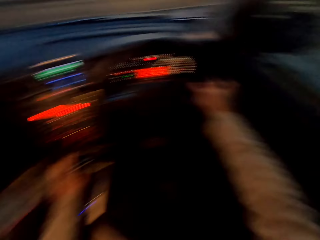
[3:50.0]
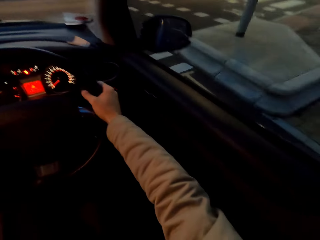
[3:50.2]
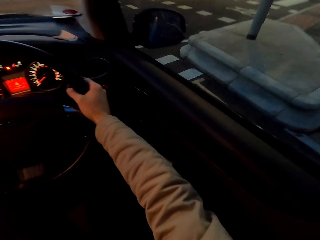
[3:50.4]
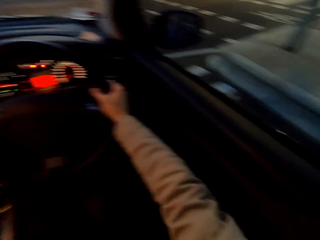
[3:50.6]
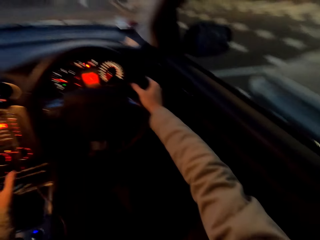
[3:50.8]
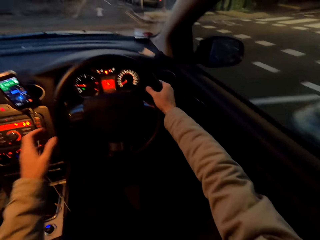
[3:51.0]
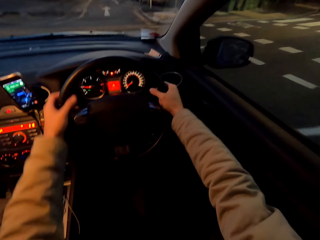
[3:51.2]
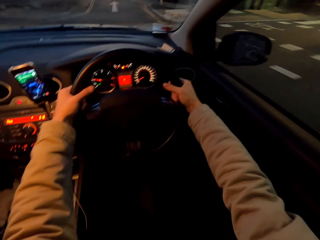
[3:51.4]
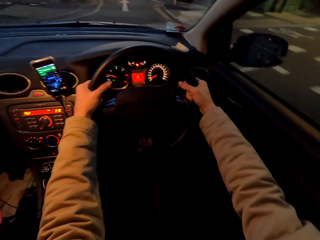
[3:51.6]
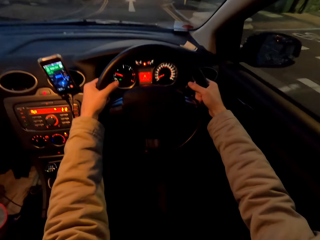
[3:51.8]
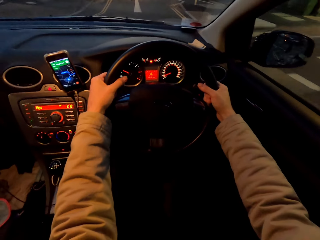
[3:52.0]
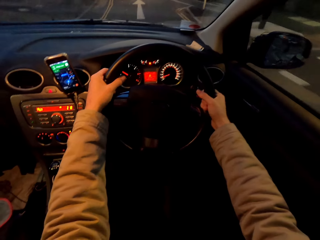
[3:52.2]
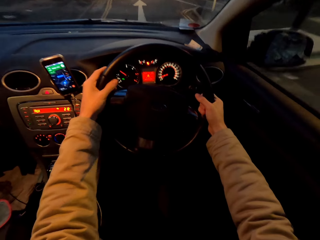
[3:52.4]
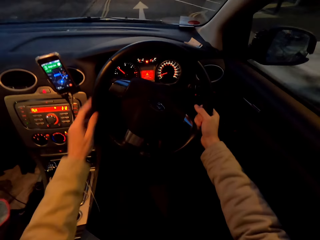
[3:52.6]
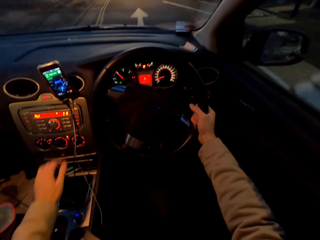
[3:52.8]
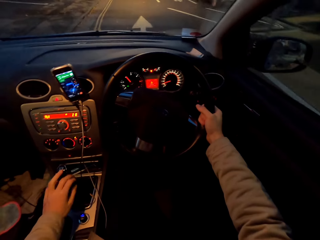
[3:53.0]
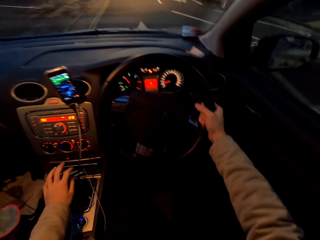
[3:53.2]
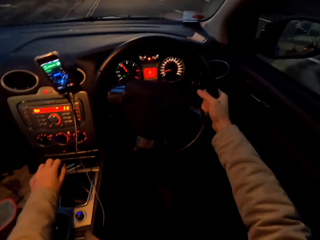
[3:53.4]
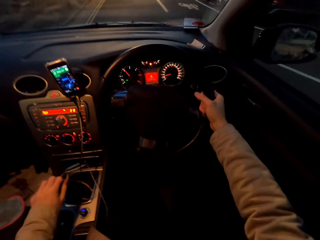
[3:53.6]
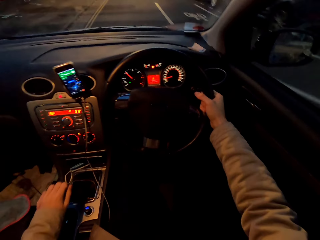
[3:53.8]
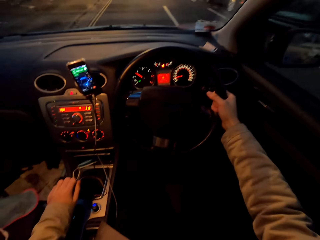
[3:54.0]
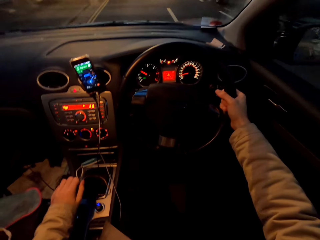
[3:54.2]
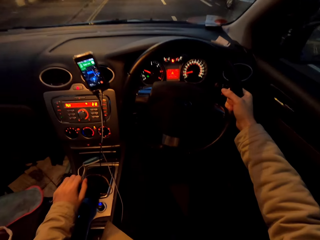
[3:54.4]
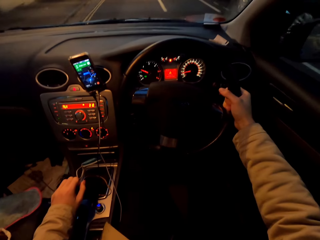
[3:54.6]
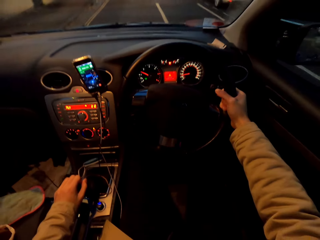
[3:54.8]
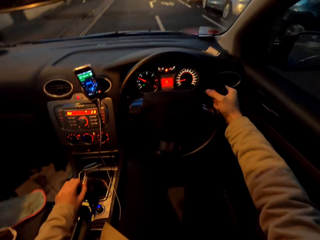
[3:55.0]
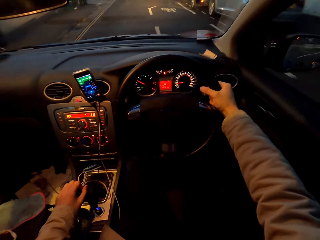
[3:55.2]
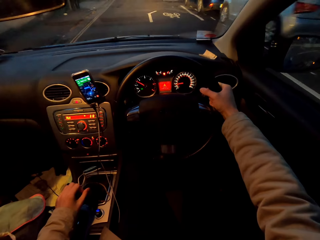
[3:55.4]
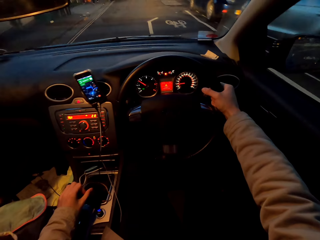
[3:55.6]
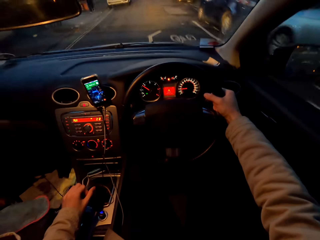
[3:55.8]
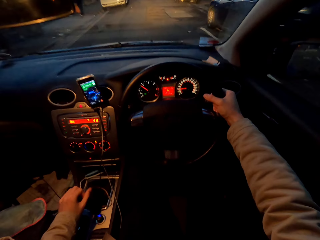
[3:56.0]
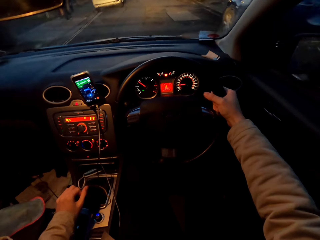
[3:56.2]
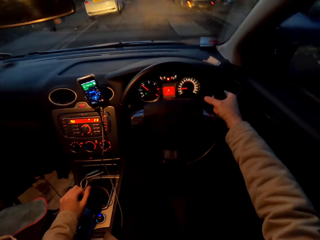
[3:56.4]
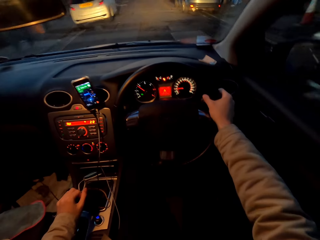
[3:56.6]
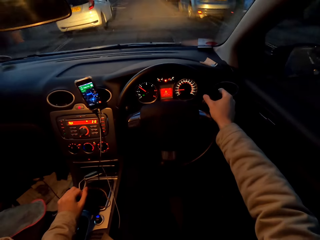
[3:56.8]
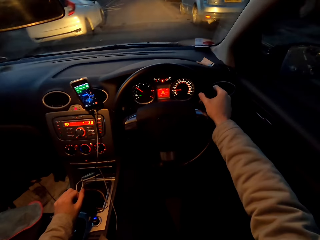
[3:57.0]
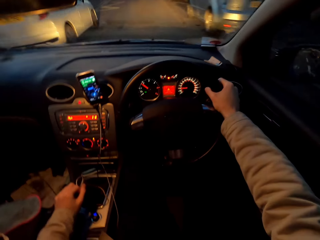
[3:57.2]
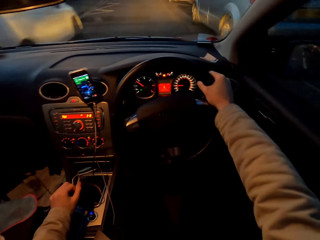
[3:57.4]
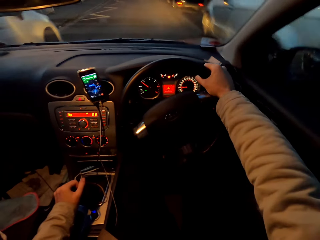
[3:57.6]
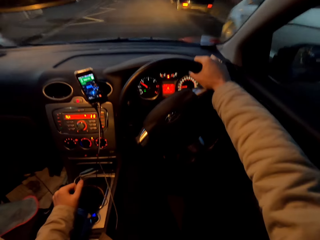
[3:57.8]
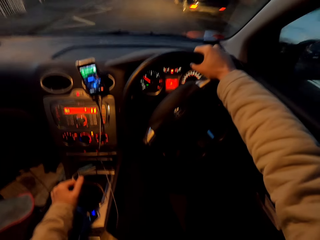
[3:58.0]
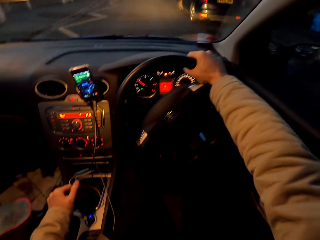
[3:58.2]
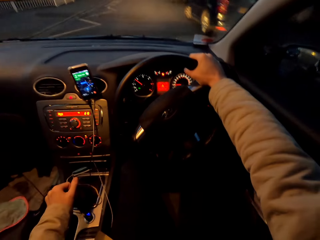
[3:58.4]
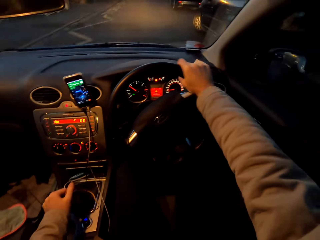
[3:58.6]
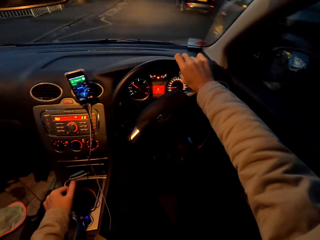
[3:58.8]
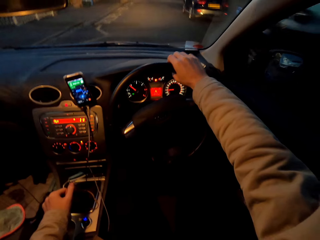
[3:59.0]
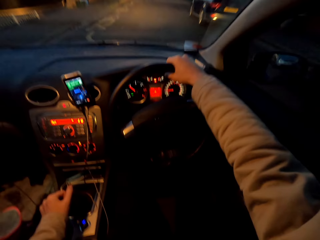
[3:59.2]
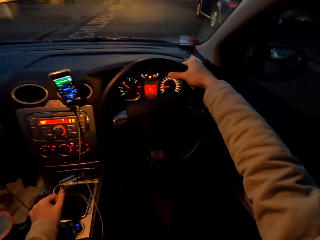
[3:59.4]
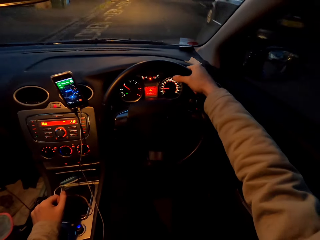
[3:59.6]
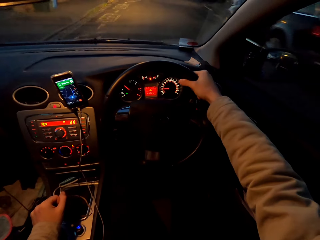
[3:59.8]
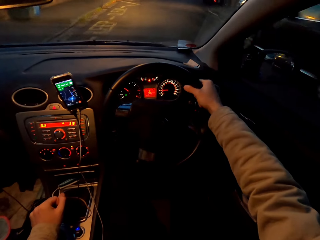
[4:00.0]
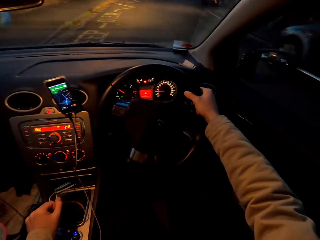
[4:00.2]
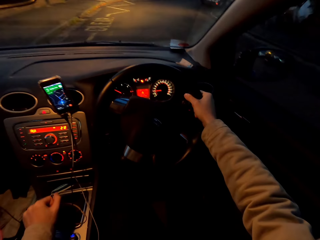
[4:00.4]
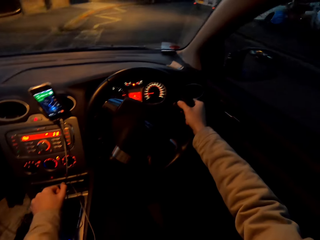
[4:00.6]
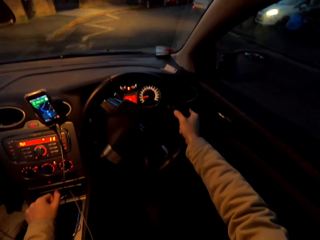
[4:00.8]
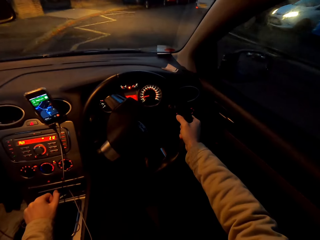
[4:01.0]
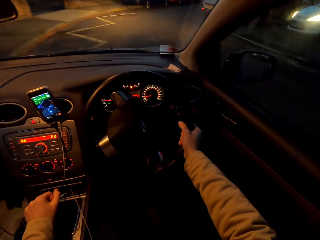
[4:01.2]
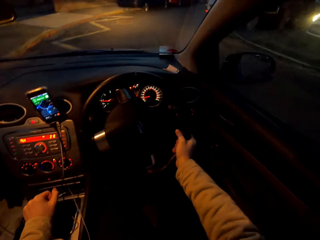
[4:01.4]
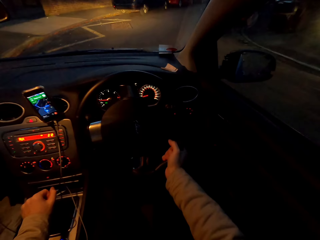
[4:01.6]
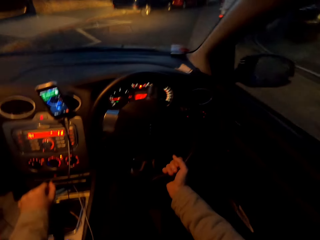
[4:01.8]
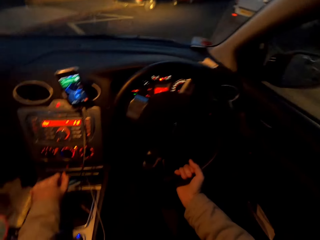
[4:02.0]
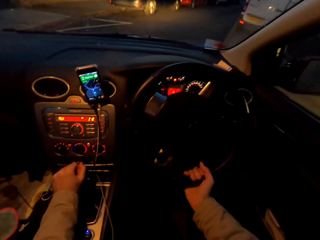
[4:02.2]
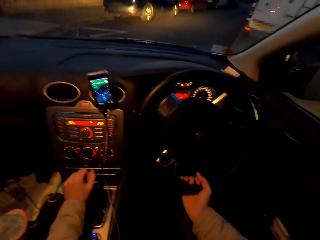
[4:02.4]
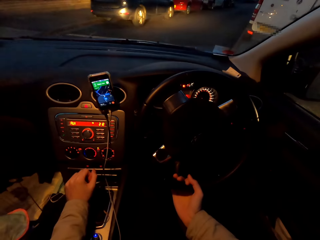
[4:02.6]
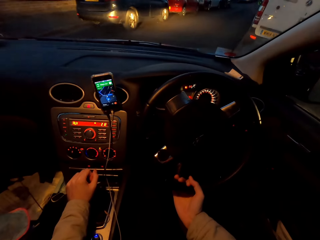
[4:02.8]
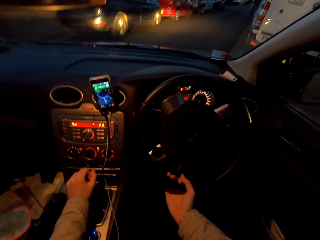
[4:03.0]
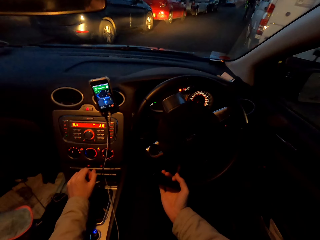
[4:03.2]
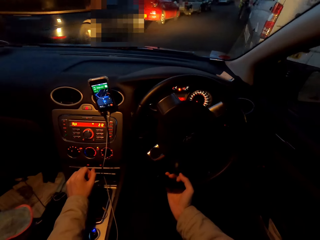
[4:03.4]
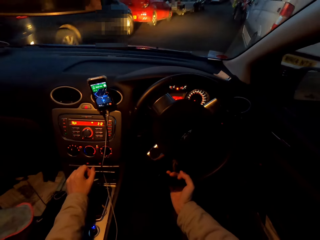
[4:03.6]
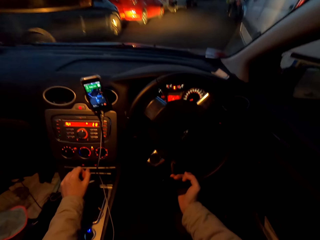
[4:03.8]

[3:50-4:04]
The camera wearer drives the car with the steering wheel in both hands. He drives the car with the steering wheel in his right hand. He changes the gear in the car with his left hand. He changes the gear again.

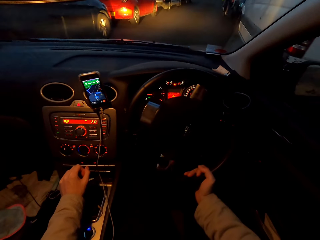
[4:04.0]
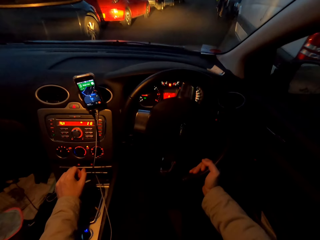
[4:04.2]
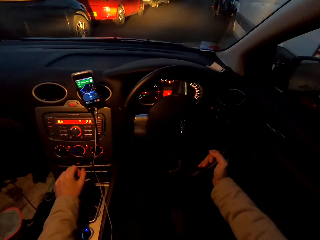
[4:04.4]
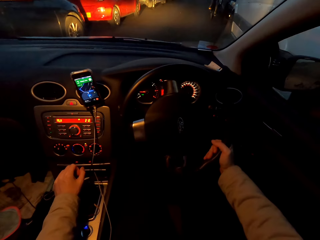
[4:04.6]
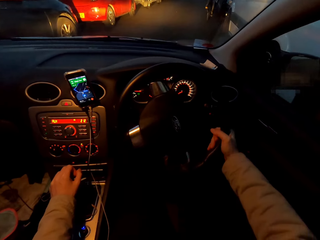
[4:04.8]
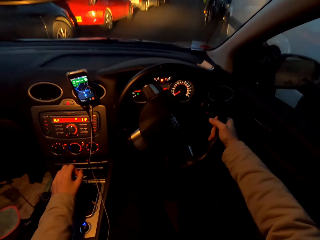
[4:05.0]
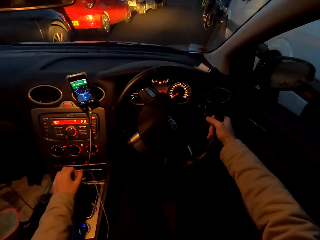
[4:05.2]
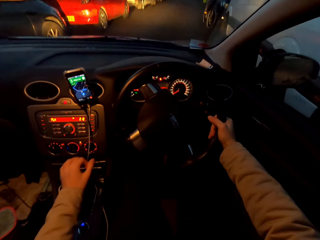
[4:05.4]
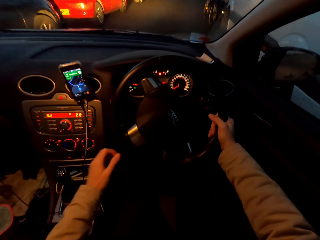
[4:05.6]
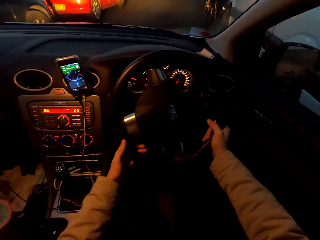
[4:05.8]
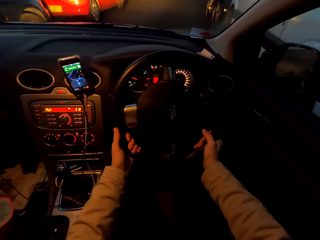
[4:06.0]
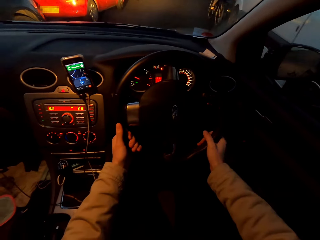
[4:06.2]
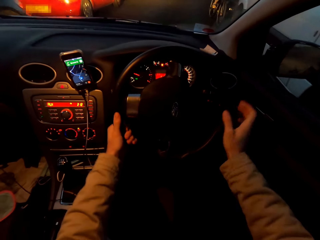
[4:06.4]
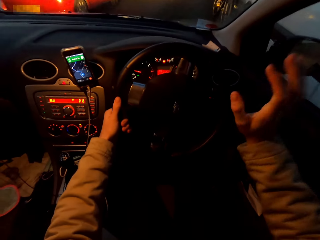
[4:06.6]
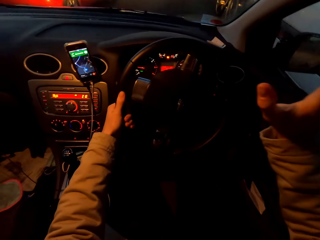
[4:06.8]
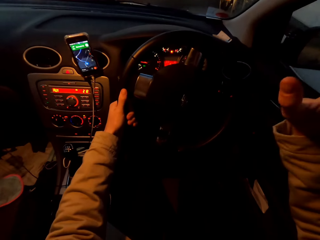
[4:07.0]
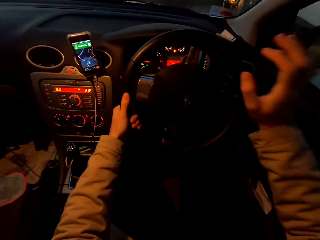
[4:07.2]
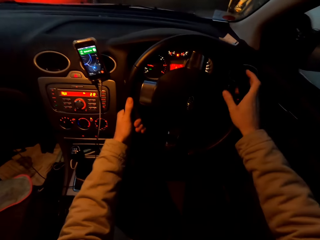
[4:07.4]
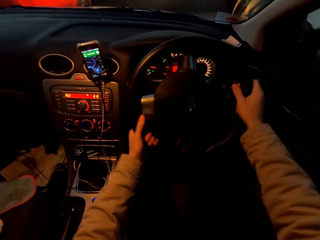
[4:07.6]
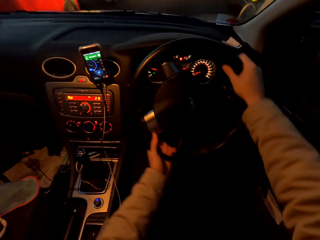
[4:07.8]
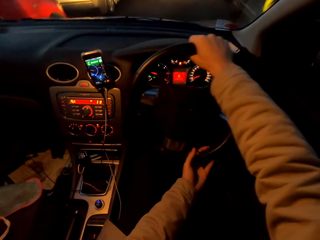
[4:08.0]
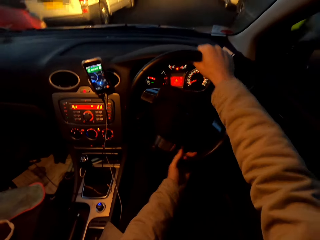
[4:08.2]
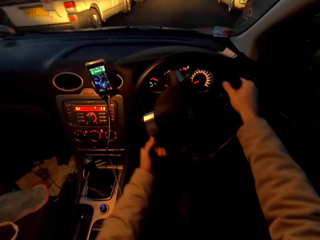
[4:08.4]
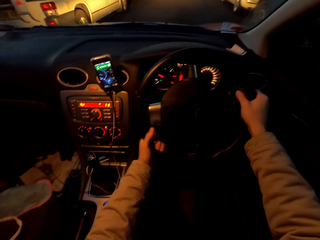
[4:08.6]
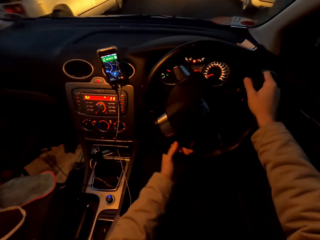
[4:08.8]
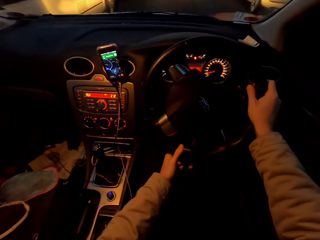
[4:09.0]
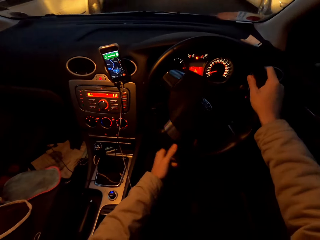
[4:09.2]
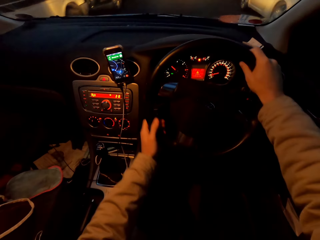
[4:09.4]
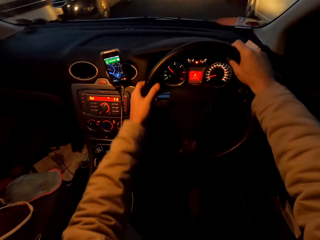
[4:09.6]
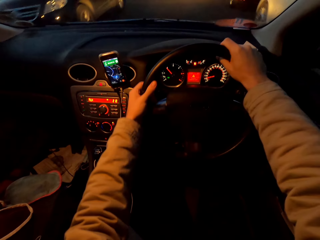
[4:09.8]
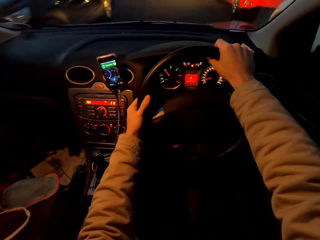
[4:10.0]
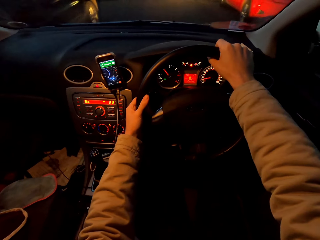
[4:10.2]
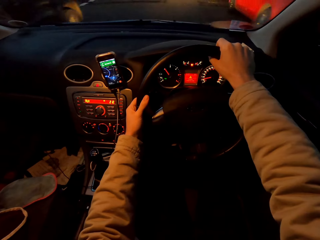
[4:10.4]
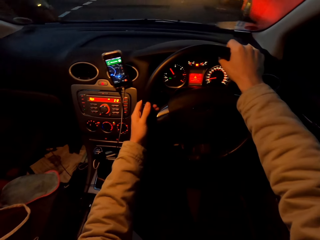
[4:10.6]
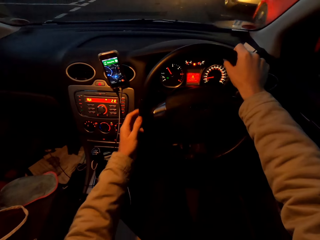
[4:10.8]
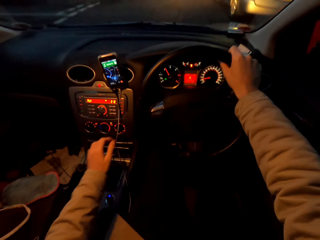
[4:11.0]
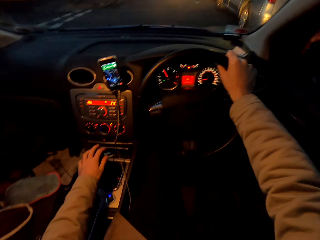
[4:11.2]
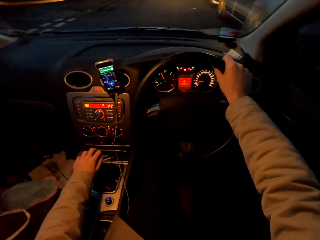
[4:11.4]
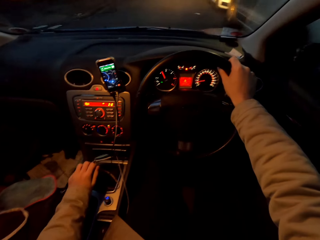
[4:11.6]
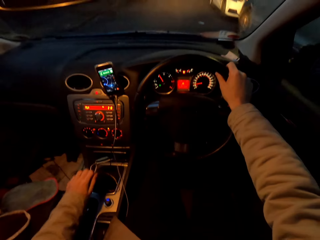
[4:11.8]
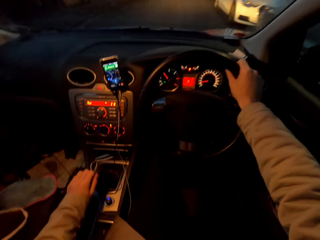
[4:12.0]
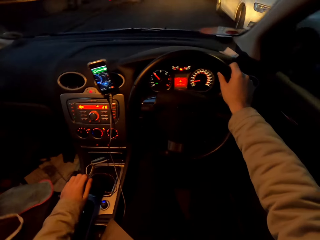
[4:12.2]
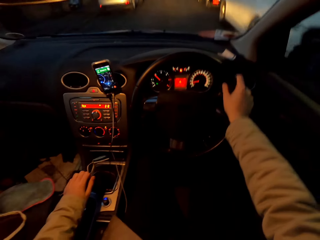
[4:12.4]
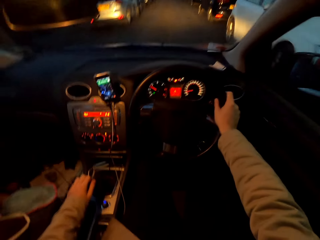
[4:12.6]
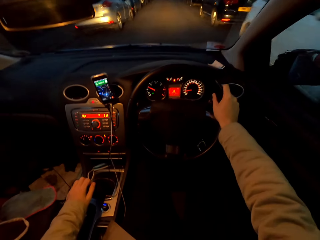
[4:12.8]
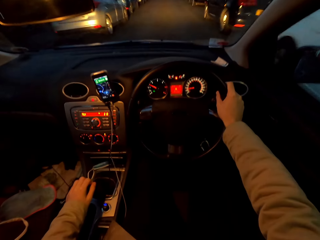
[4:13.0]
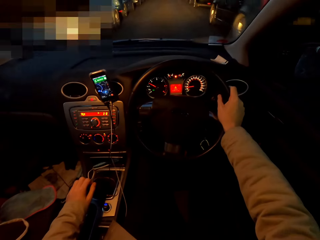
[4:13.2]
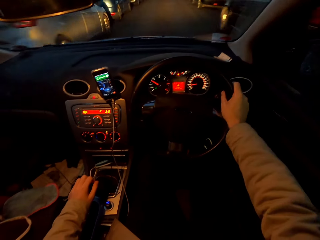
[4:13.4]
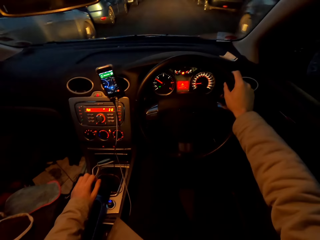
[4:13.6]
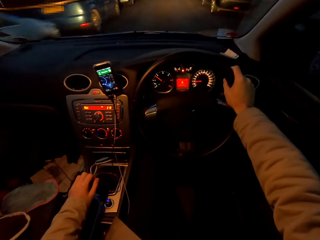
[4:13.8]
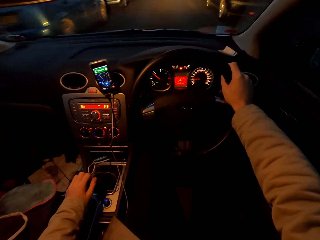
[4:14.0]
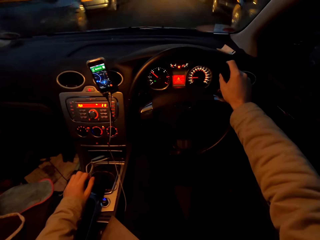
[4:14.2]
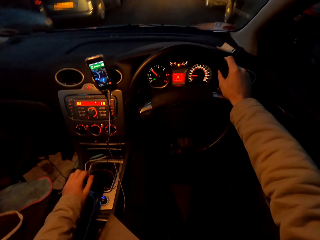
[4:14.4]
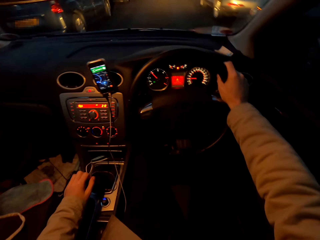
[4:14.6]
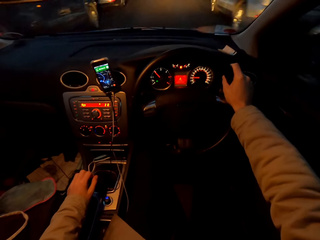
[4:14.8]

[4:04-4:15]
The camera wearer drives the car with the steering wheel in his left hand. He drives the car with the steering wheel in both hands. He drives the car with the steering wheel in his right hand. He changes the gear in the car with his left hand.
